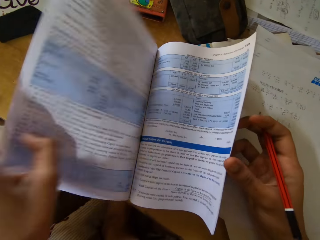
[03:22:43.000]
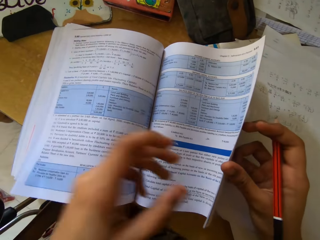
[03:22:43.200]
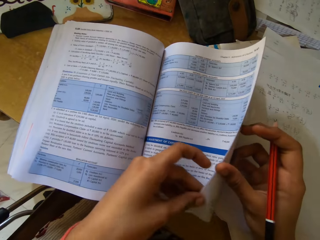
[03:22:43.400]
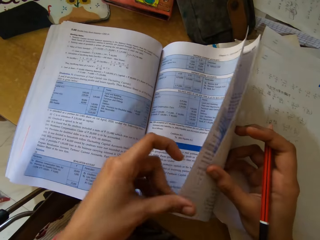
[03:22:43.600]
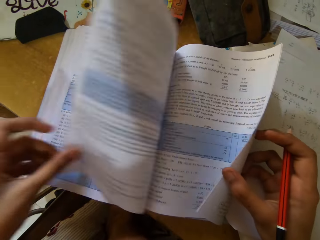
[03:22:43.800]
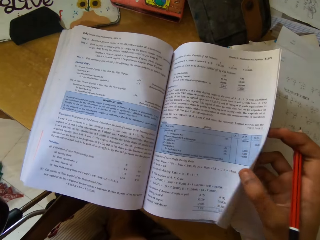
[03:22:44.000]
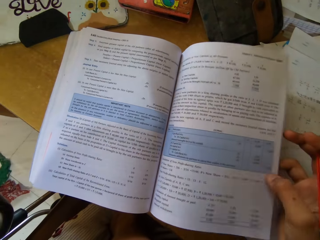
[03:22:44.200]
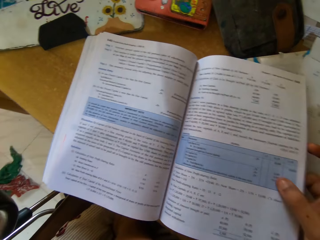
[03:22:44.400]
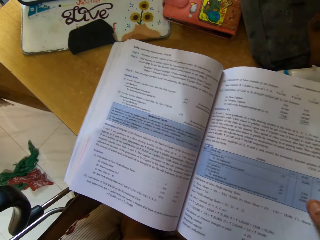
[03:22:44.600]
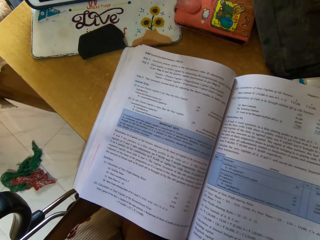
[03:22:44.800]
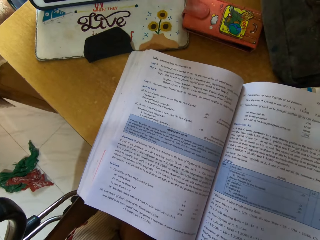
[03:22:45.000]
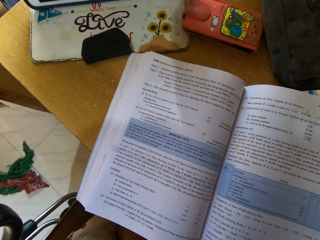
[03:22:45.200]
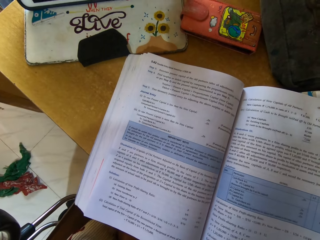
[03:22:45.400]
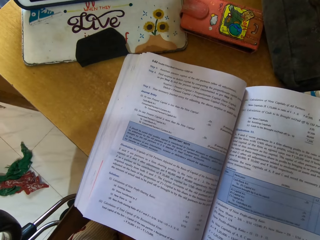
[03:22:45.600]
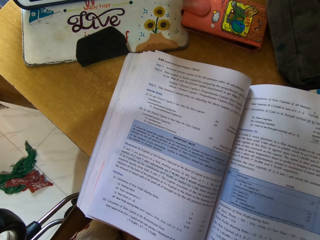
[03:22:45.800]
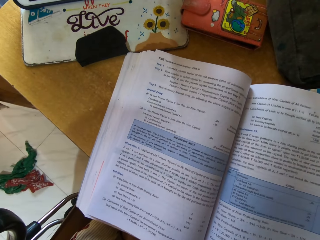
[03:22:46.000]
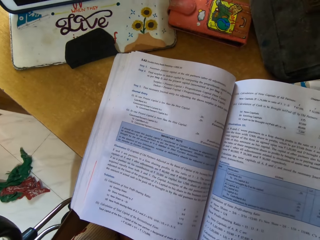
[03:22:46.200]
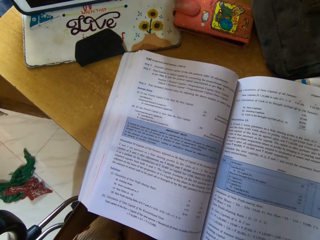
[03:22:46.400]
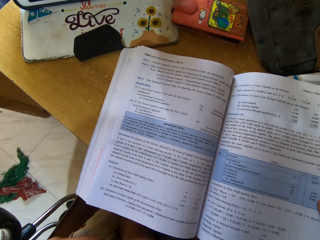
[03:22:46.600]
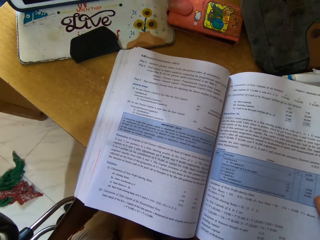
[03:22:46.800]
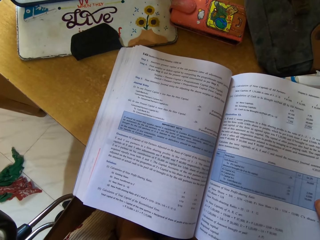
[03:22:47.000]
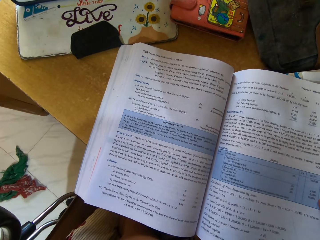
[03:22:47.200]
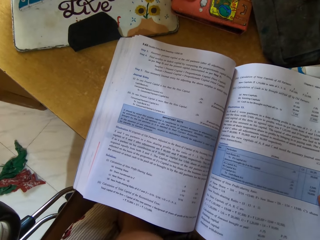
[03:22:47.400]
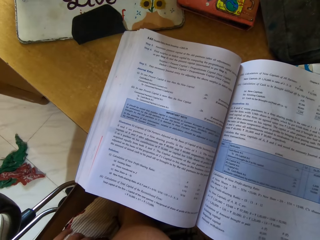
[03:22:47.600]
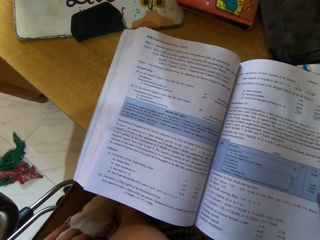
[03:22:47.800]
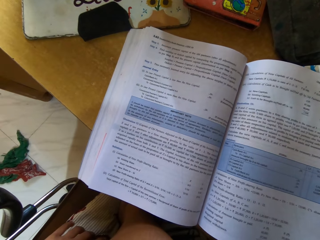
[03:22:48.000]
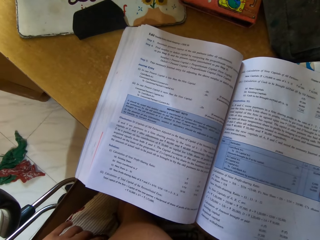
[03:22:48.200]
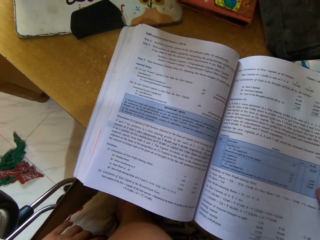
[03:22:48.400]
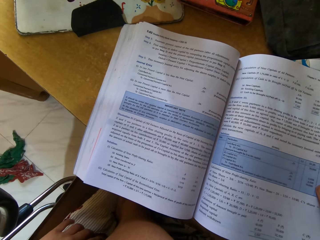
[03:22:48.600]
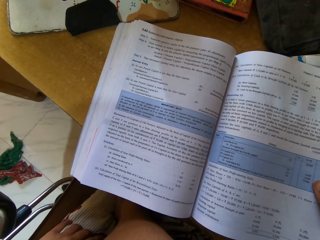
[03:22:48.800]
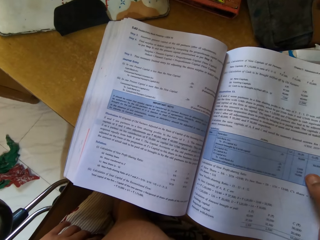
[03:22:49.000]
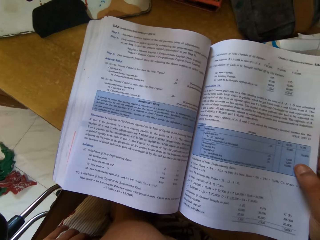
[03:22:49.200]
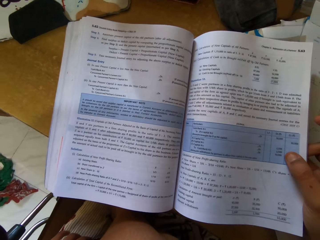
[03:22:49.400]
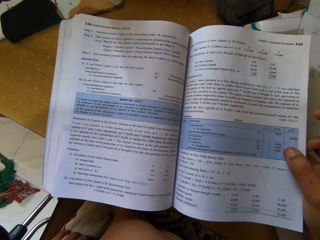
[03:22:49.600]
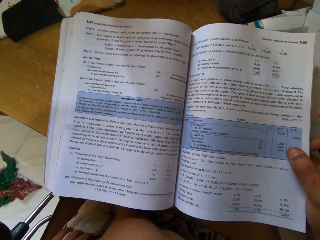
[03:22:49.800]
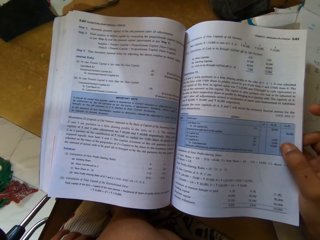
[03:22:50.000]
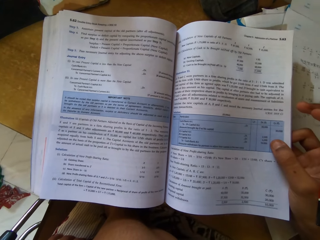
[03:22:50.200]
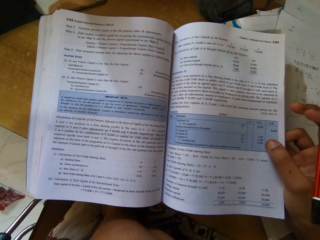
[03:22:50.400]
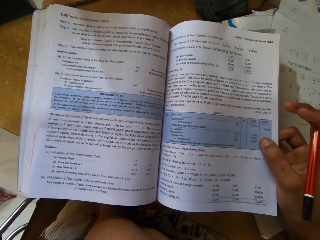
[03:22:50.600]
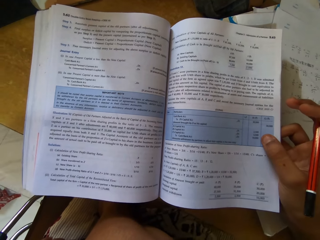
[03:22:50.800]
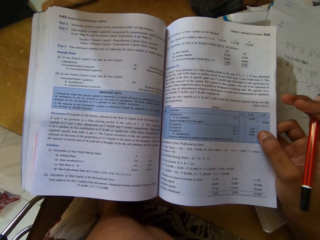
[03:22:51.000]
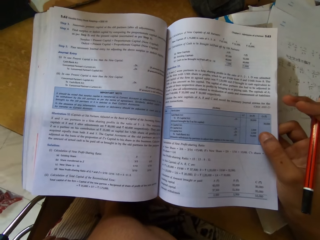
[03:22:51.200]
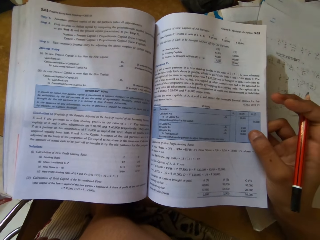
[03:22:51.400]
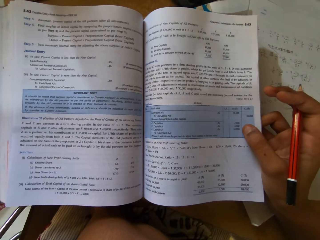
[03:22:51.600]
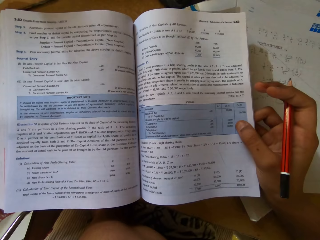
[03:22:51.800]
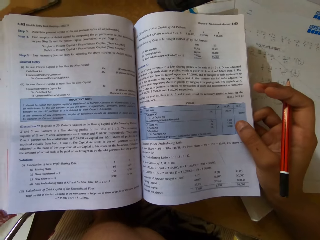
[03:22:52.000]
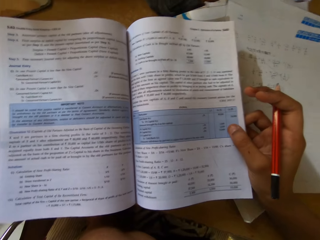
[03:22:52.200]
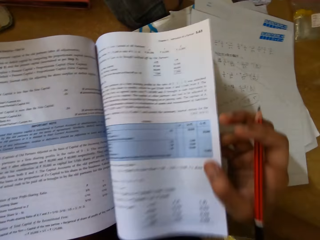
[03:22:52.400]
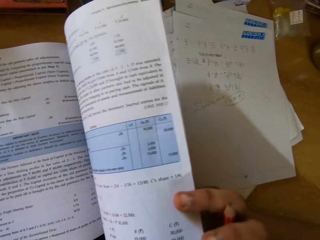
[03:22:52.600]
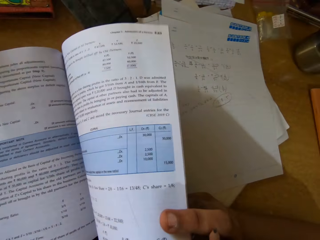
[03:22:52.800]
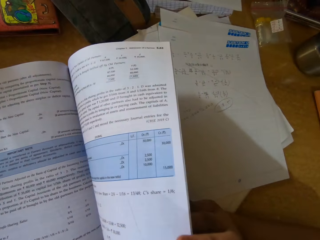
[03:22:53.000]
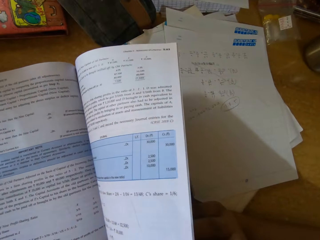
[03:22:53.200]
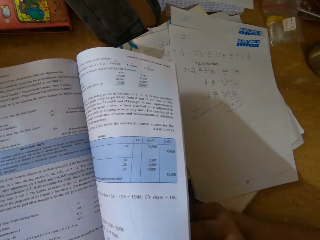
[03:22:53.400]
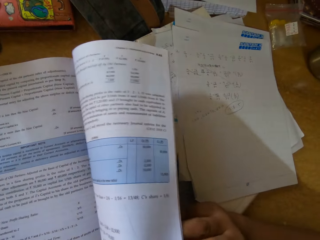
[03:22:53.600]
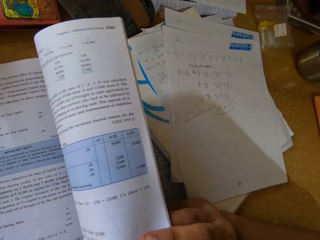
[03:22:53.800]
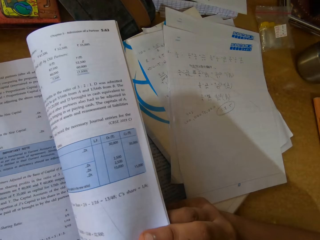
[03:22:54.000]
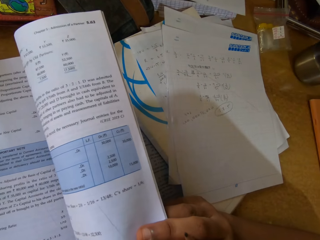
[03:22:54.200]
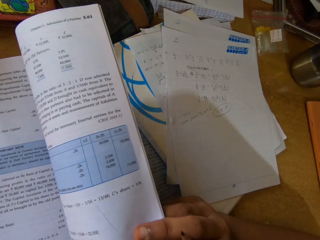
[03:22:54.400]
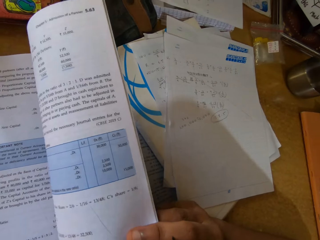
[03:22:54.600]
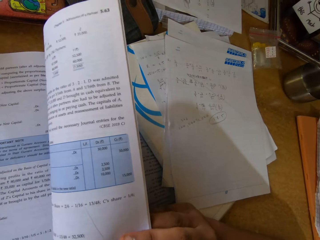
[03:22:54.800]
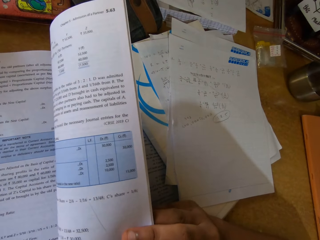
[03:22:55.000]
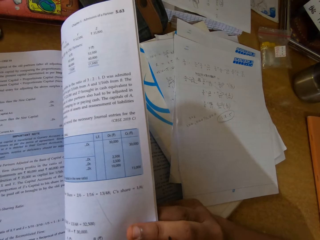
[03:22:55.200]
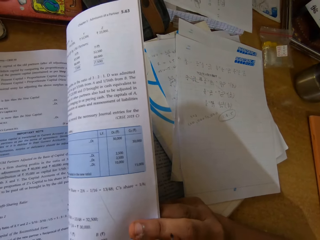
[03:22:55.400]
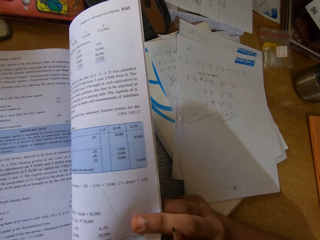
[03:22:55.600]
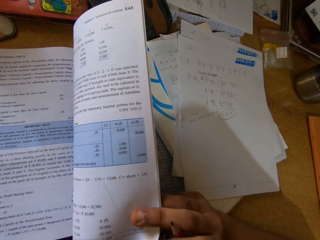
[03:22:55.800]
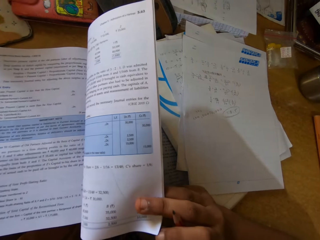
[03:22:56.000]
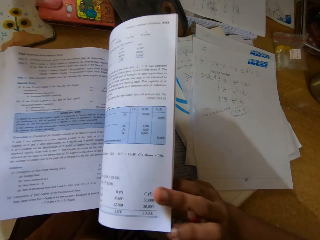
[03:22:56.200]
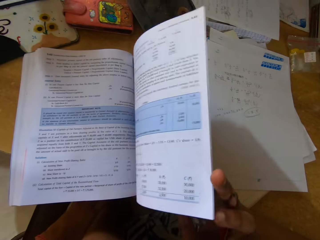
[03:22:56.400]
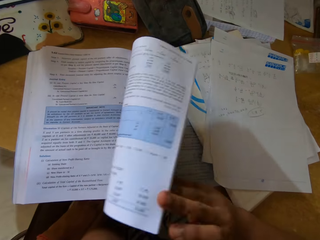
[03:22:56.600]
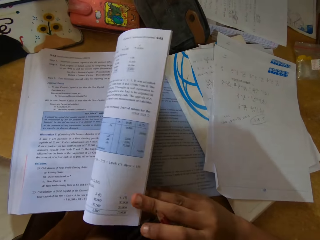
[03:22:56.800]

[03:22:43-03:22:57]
The camera wearer looks round the room. They hold a book. They look at the book. They flip pages of the book.

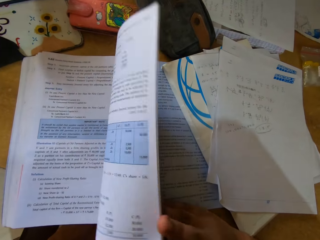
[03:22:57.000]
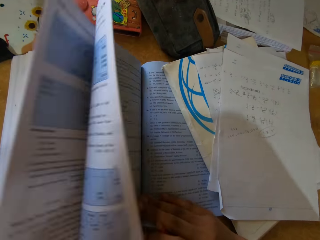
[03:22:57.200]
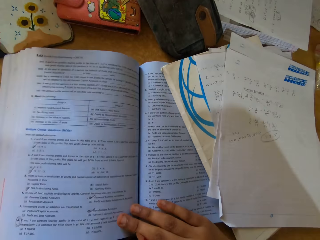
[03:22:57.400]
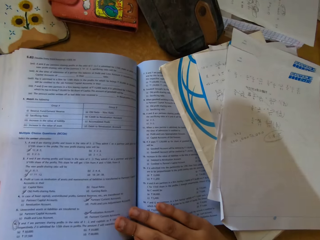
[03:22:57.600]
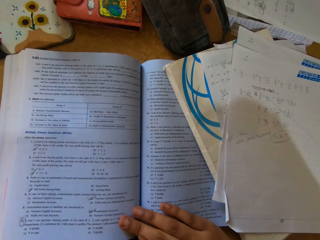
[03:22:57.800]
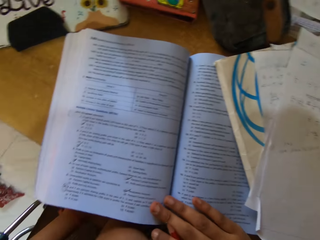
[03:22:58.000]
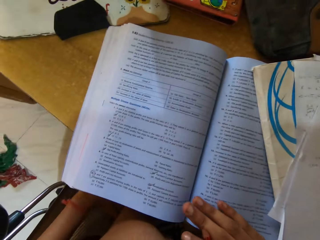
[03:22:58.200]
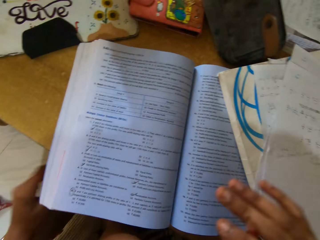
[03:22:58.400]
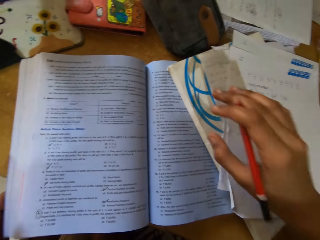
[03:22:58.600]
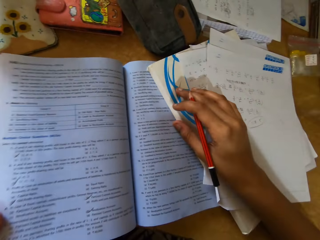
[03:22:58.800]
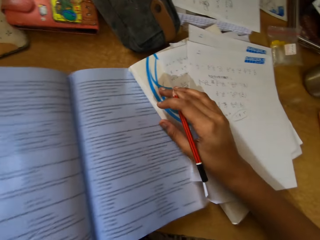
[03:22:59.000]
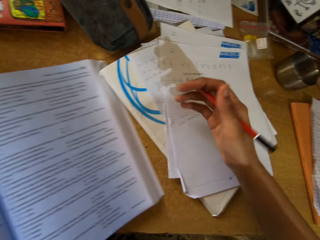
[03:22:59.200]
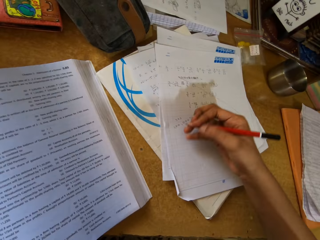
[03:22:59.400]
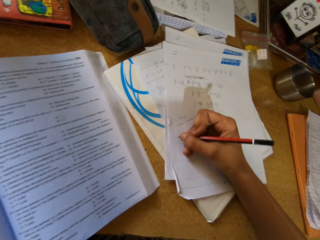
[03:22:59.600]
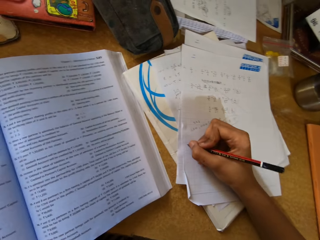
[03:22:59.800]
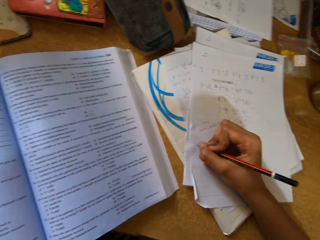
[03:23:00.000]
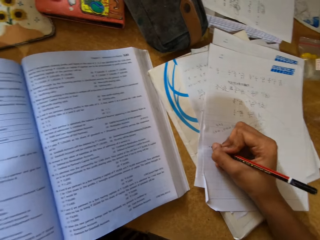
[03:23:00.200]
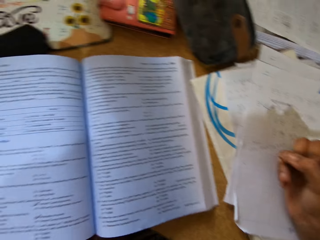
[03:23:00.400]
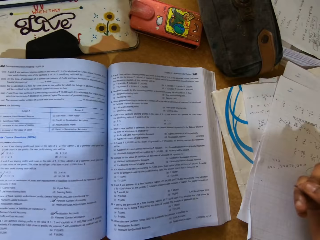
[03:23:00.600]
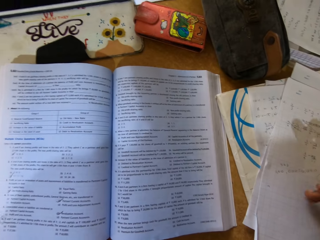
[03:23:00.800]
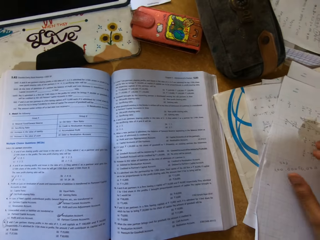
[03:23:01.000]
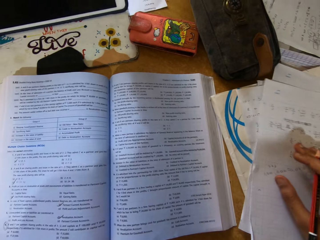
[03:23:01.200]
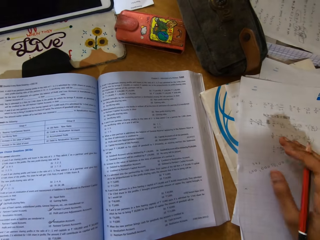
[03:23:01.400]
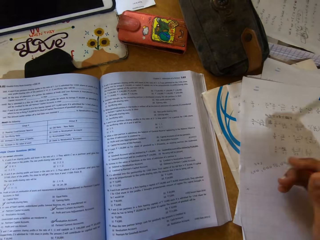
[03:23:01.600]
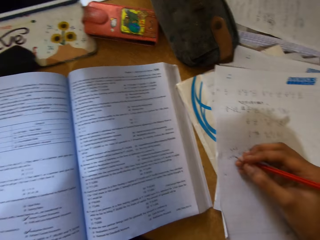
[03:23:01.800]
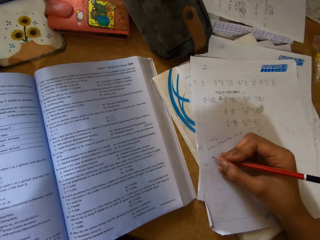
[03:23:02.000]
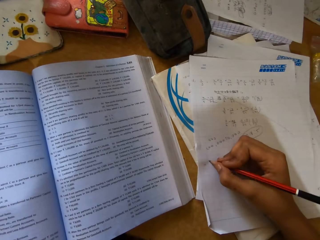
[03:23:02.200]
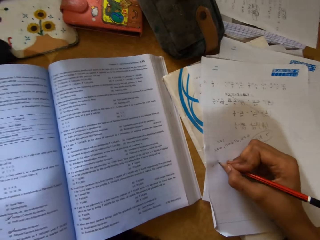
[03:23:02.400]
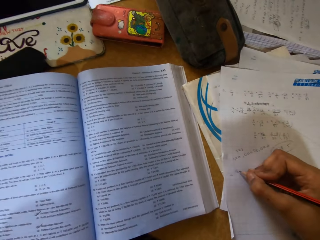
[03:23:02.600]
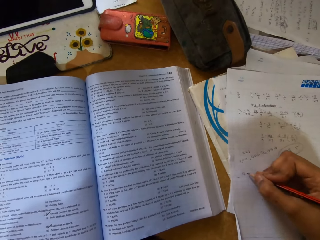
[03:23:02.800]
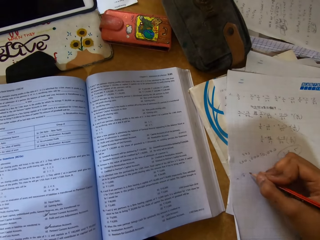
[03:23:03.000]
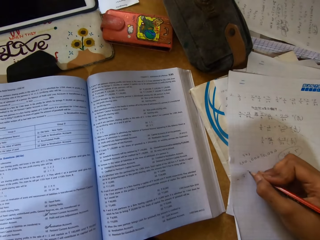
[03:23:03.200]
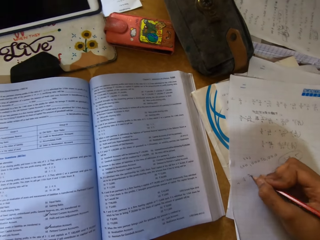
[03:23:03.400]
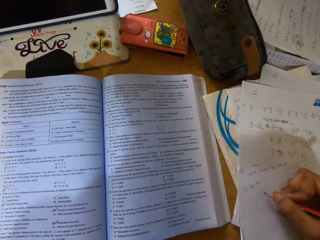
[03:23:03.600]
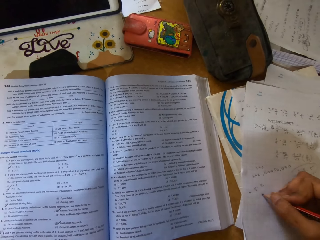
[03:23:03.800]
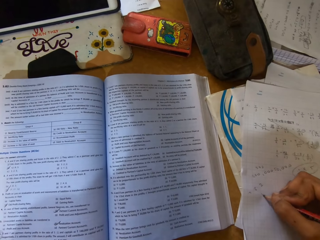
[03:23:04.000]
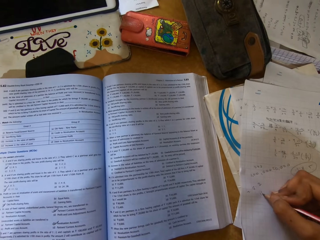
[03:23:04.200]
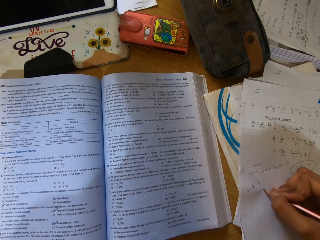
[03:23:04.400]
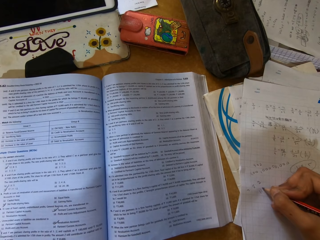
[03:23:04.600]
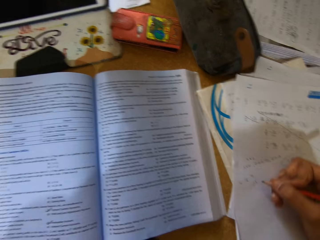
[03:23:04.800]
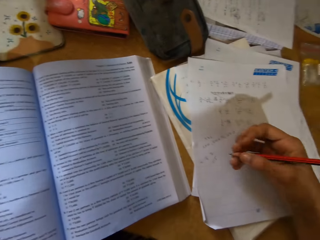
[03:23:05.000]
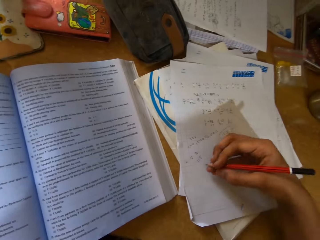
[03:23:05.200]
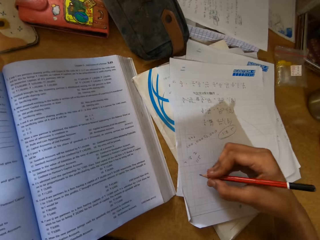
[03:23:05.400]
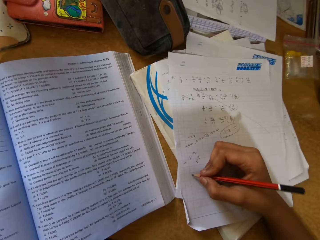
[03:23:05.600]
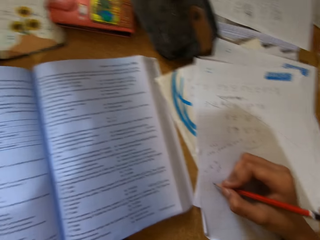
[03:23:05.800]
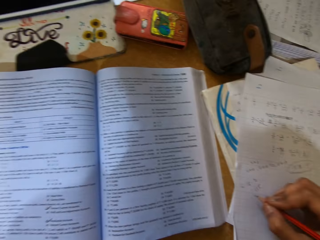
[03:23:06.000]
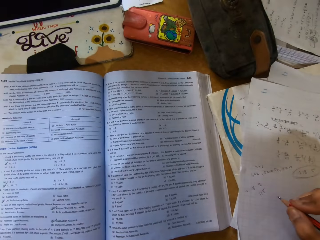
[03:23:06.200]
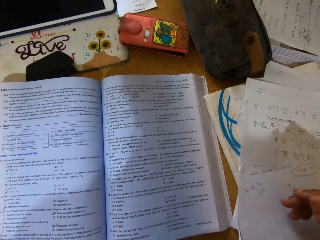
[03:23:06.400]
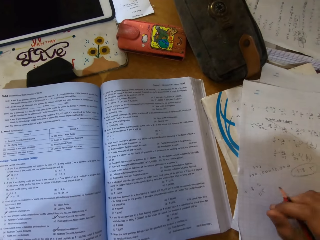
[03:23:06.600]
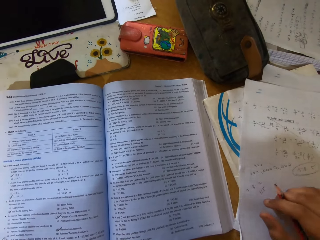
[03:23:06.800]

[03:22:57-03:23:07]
The camera wearer writes on the piece of paper with a pencil. They look at the book. They write on the paper.
